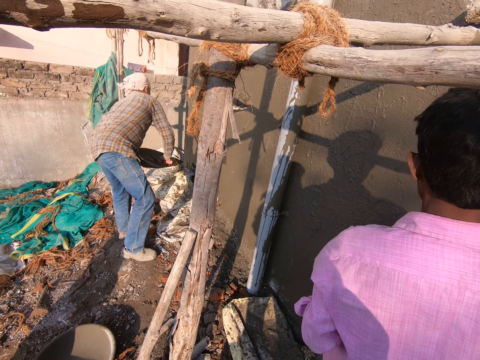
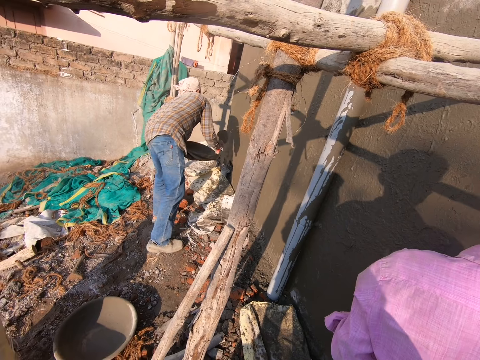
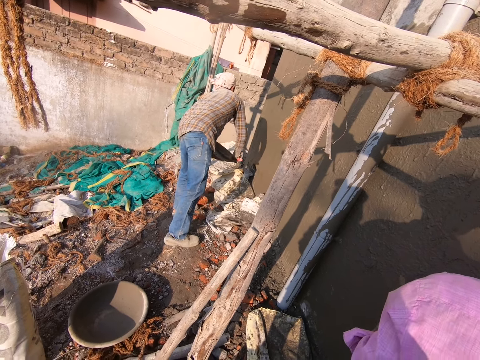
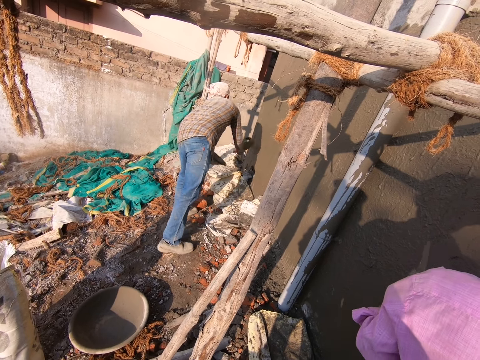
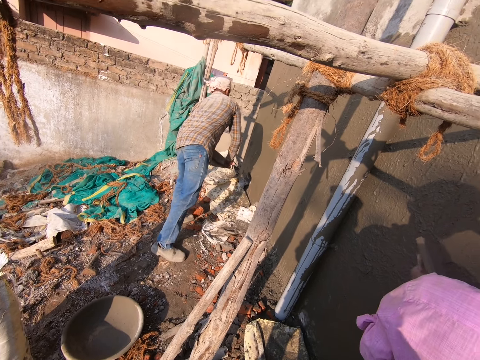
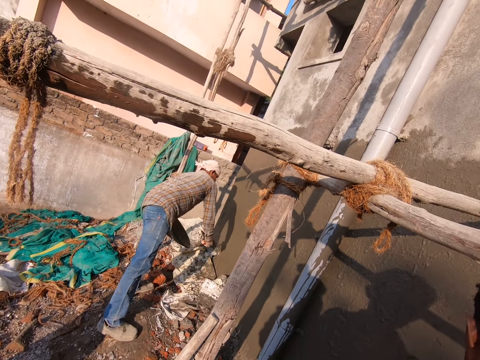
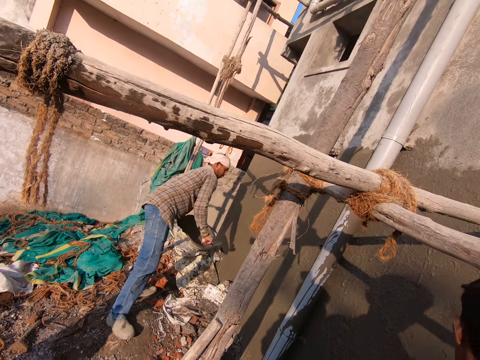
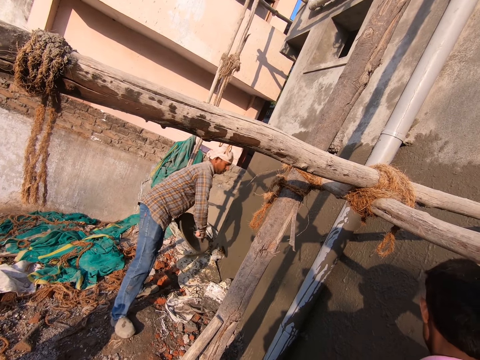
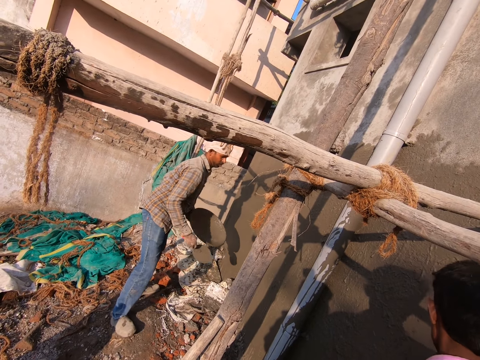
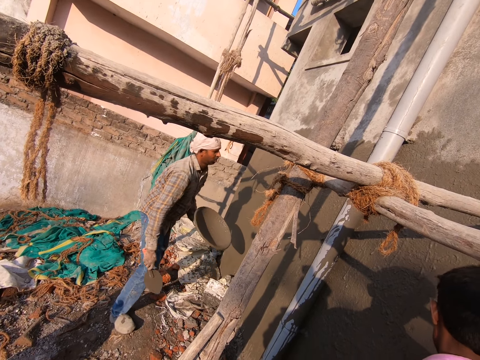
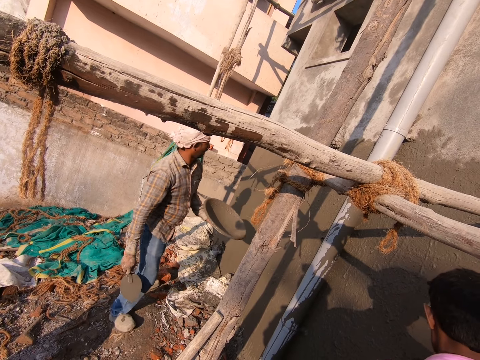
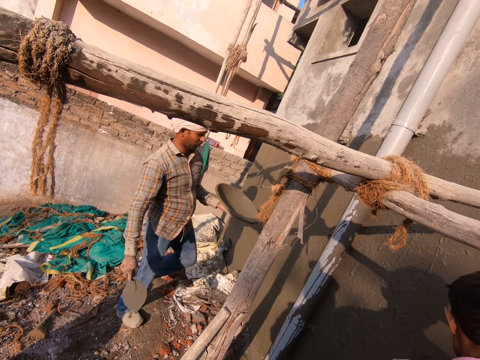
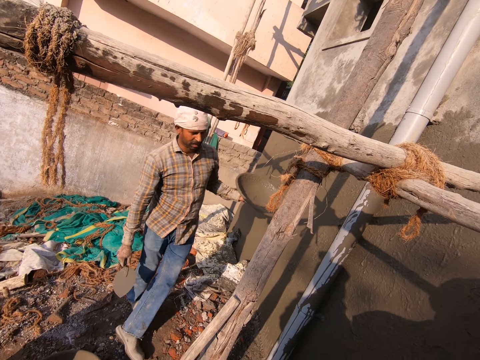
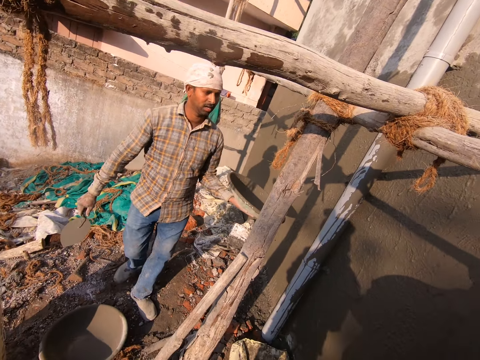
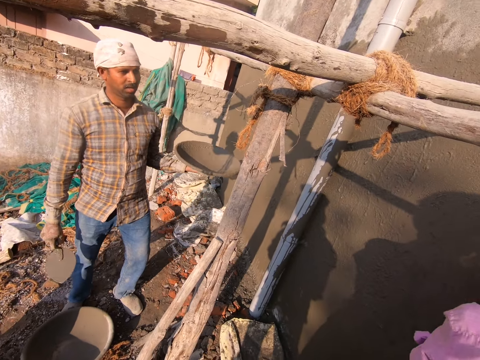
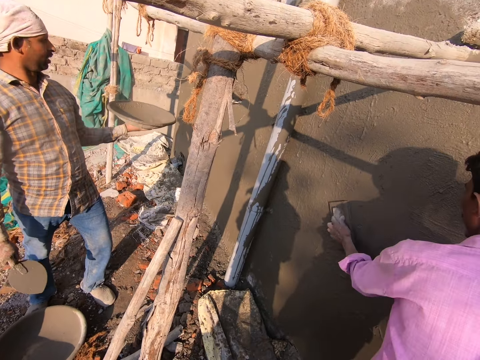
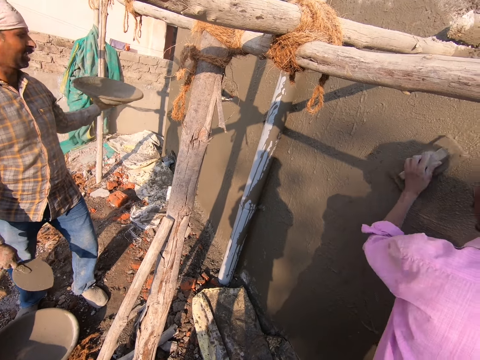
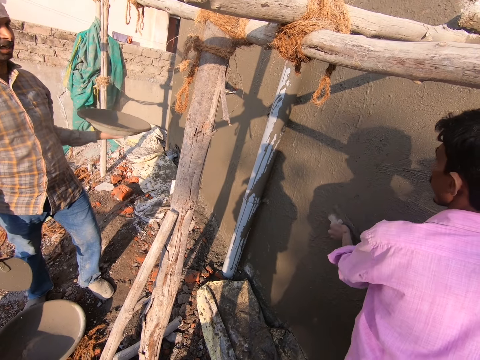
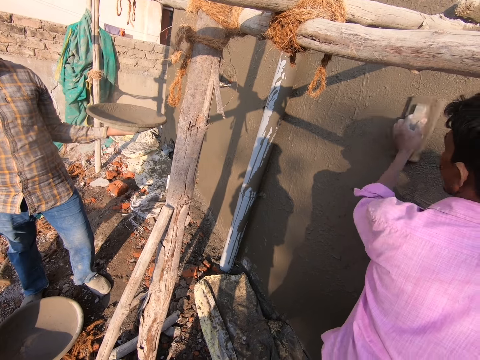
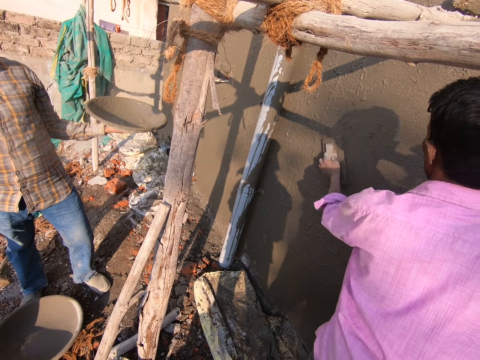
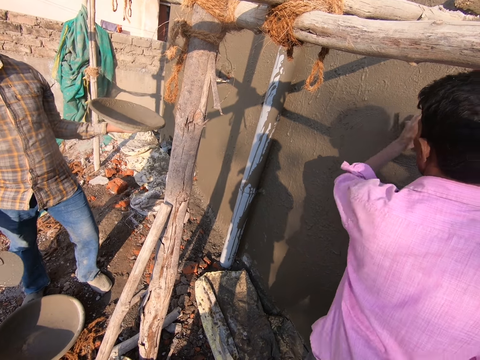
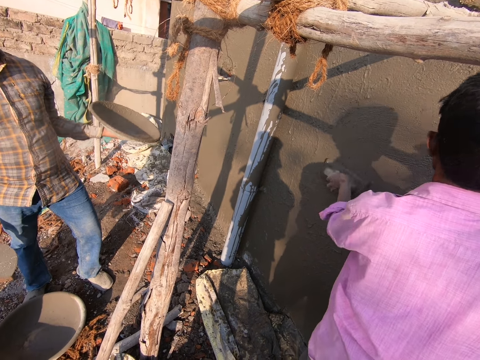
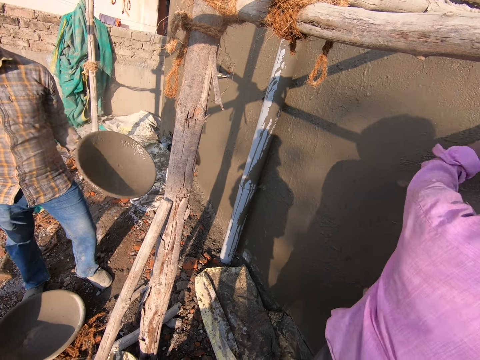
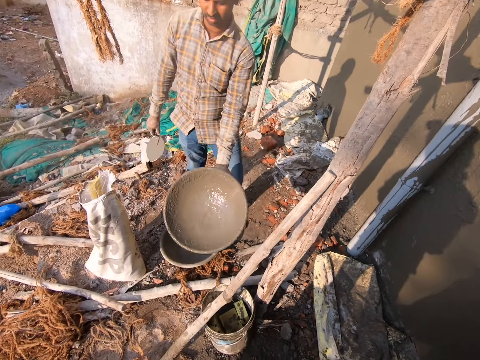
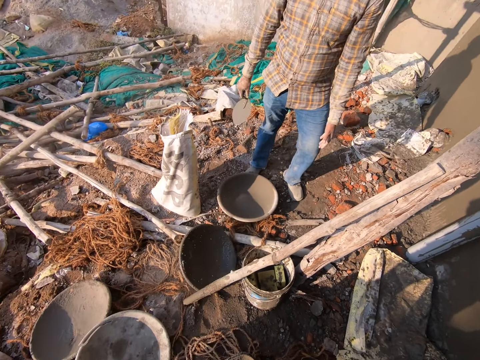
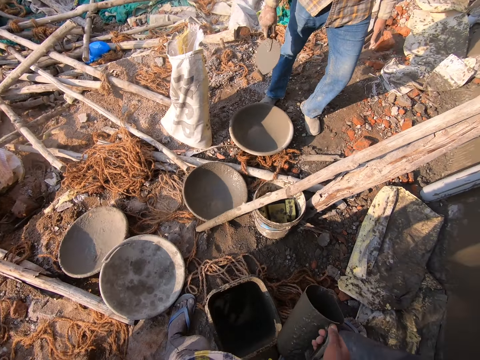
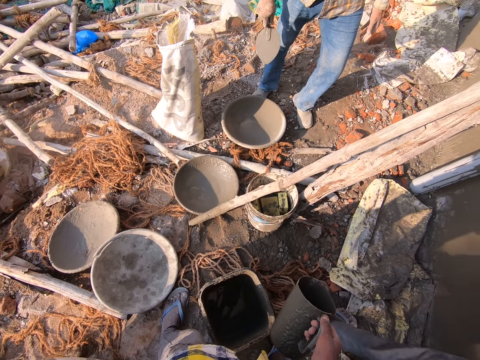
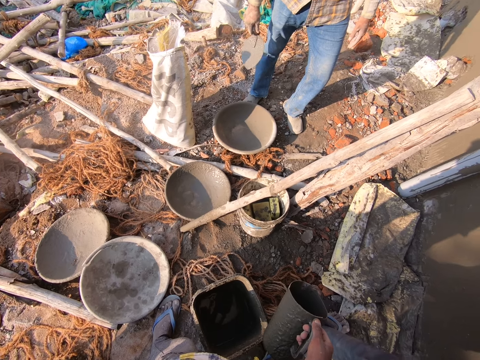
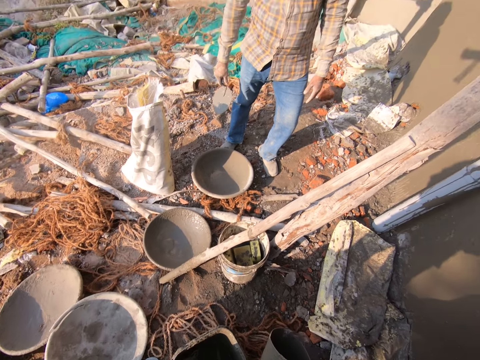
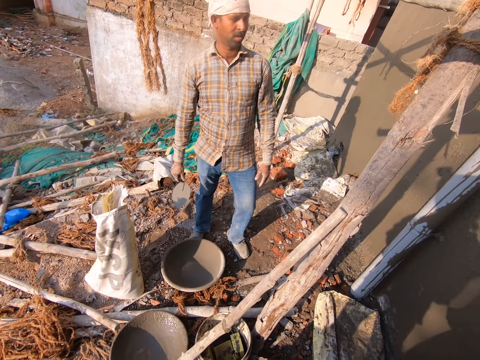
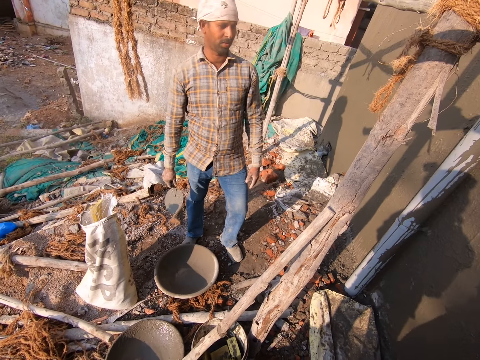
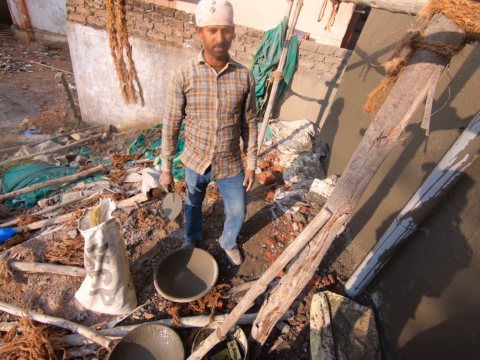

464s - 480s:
A person looks at the wall and walks towards the camera wearer. Another person talks to the first person. The other person smoothens the wall. The first person stares at the wall. The first person drops the tray or mortar pan on the ground. The camera wearer stares at the mortar pan. They look around. The first person looks around.

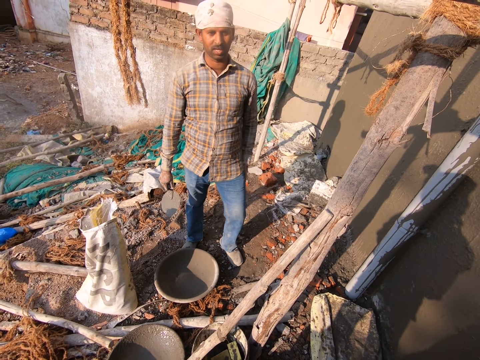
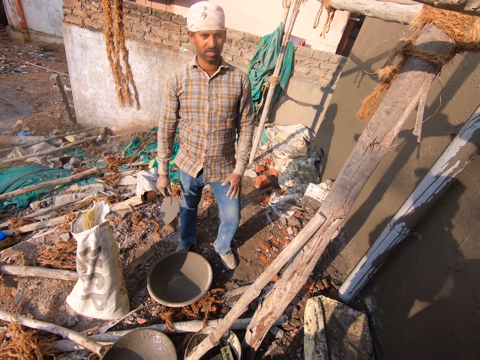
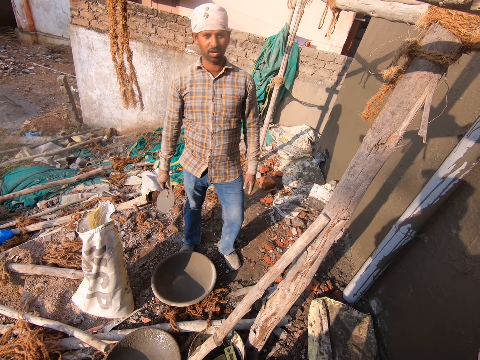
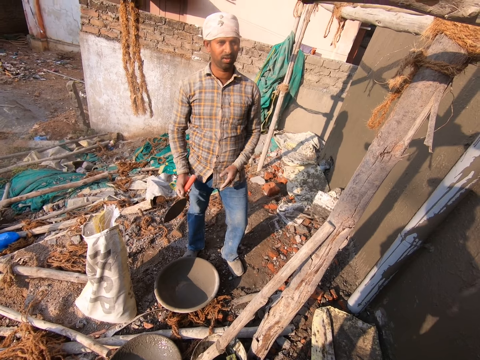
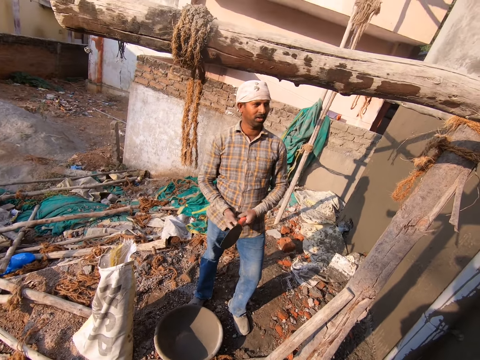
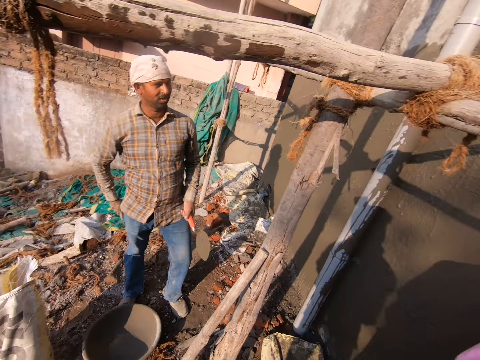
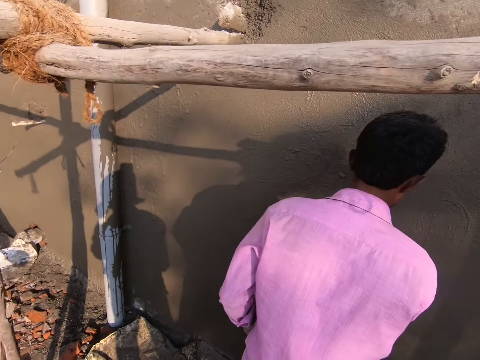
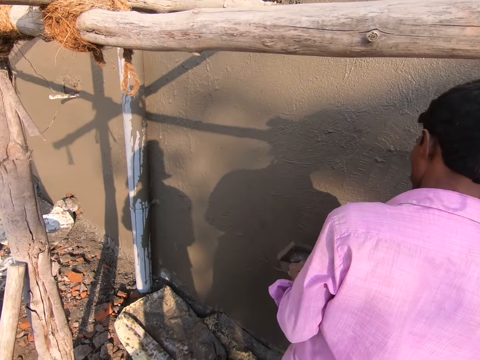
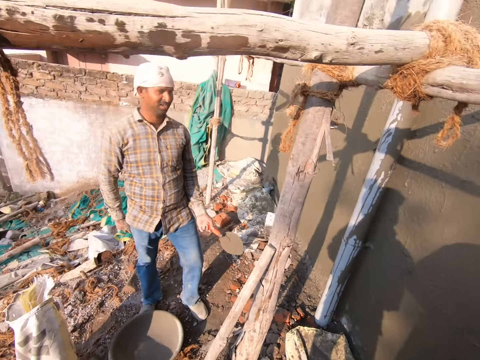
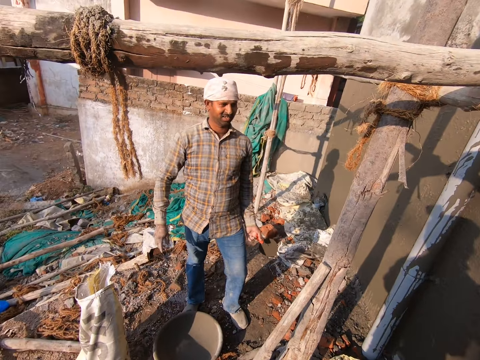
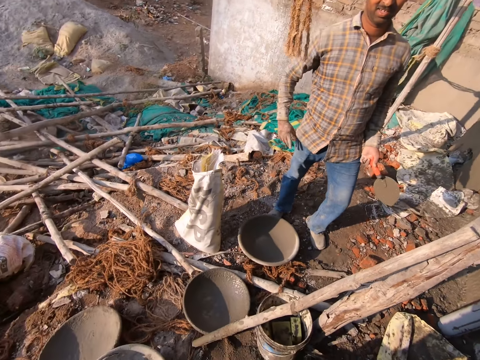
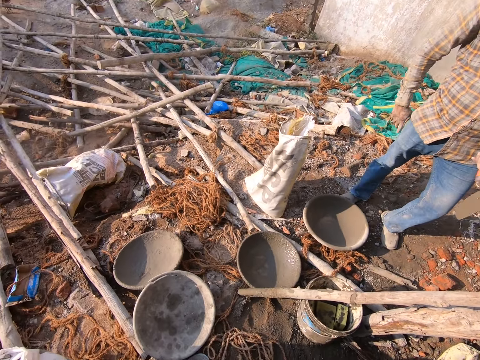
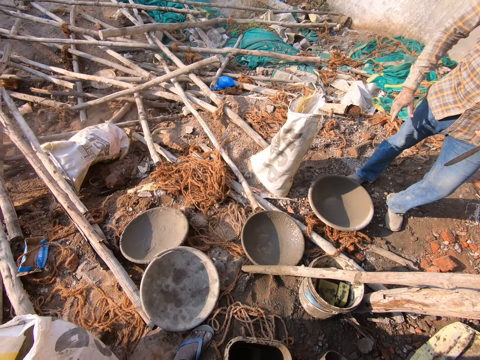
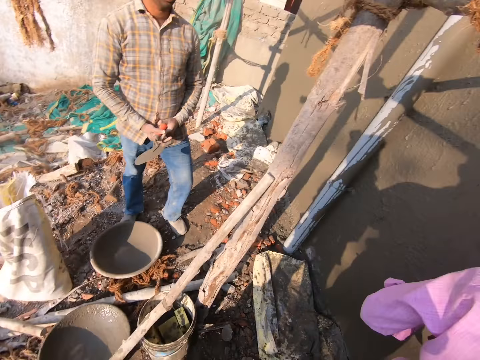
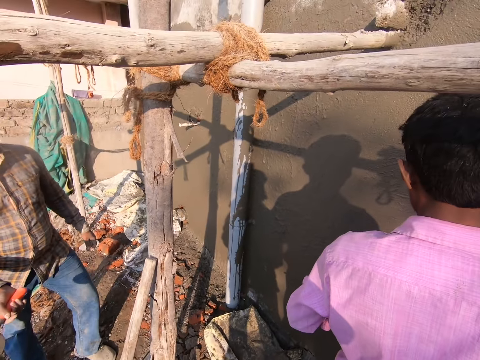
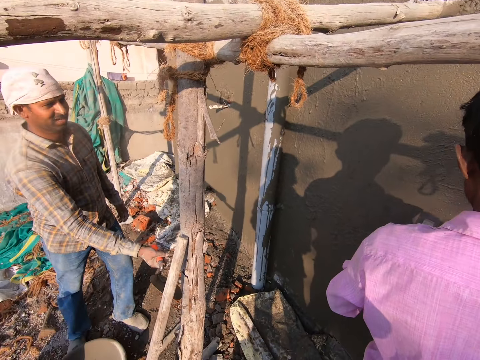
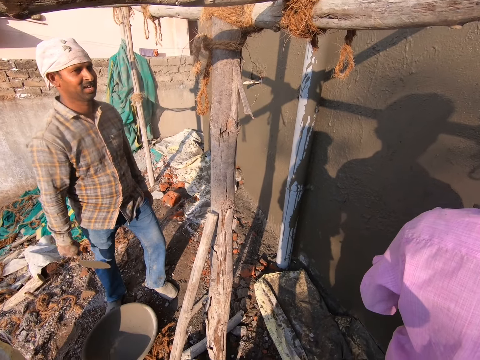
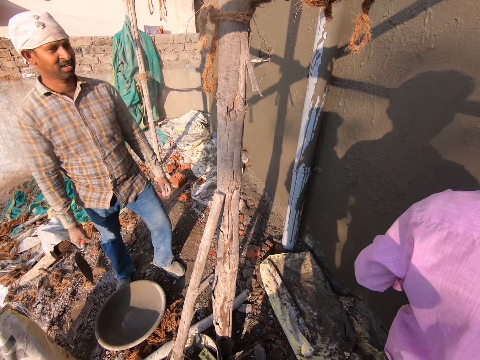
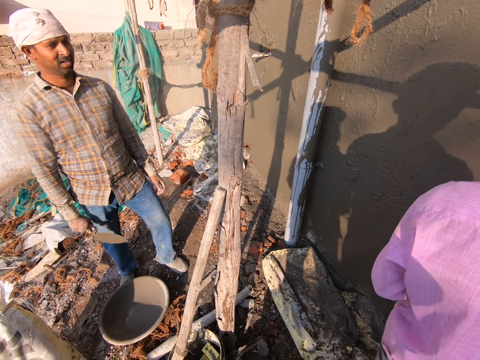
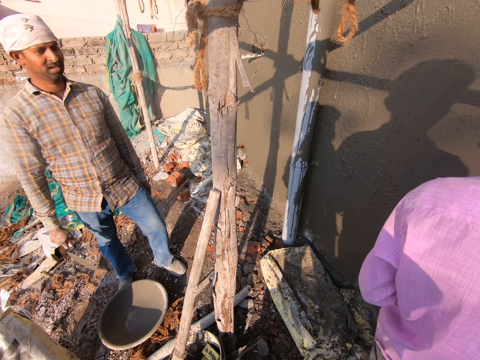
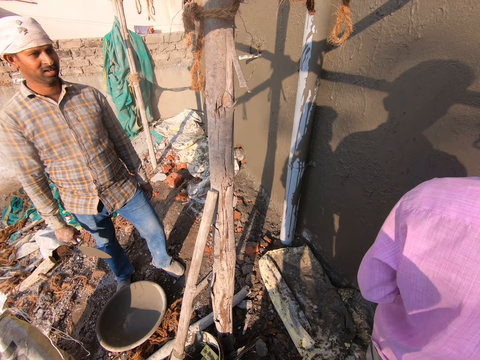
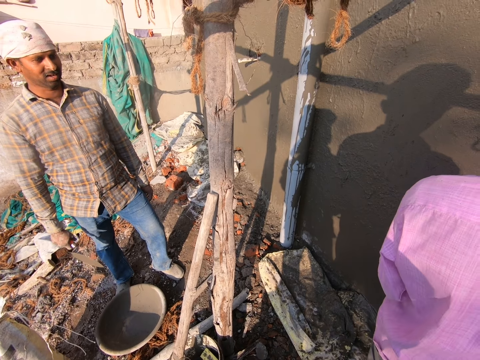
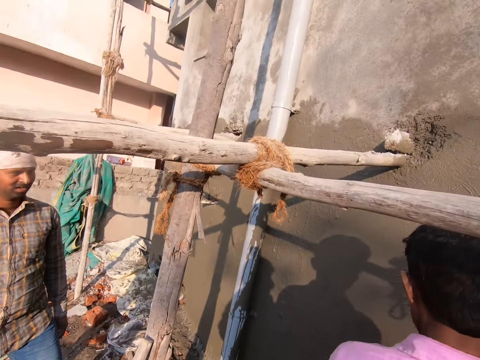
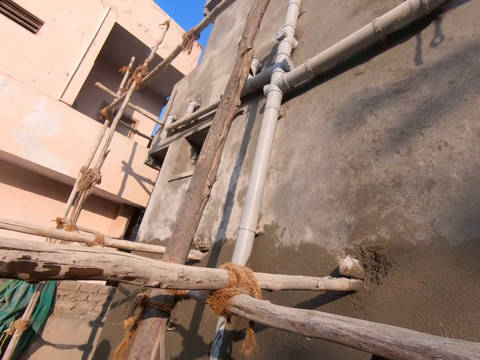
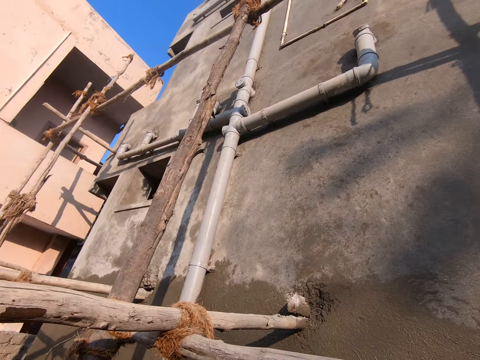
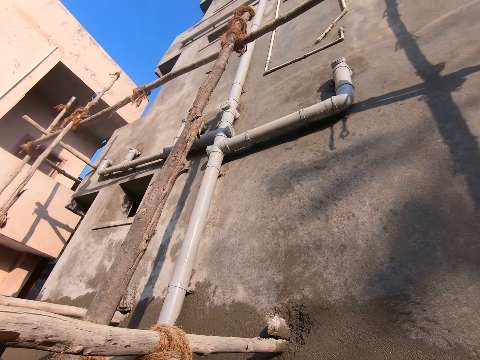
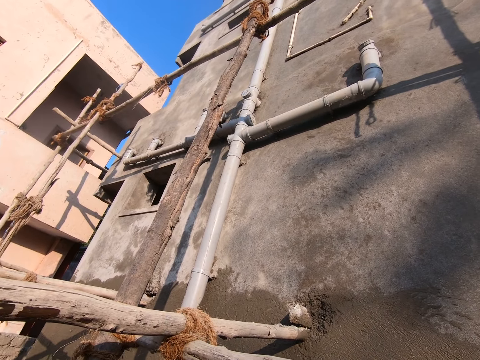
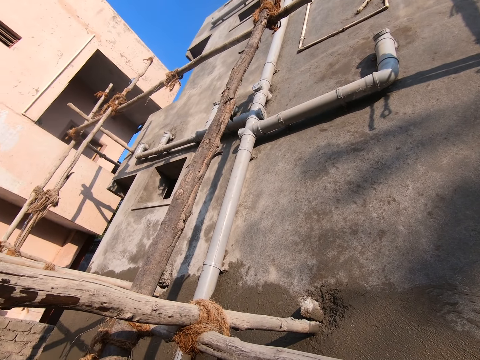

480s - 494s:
A person talks to another person and stares at the camera wearer. The first person passes the trowel to the left hand. The other person talks to the first person. The camera wearer stares at the wall. The other person smoothens the wall. The first person looks around. The camera wearer stares at the first person. They look around. They stare at the mortar pan. The first person passes the trowel to the right hand. The camera wearer stares at the wall. The other person smoothens the wall. The first person hits a piece of timber with the trowel and moves the hand. The other person smoothens the wall. The first person looks around. The camera wearer looks around.
